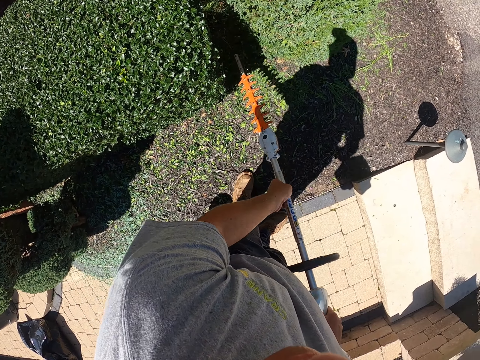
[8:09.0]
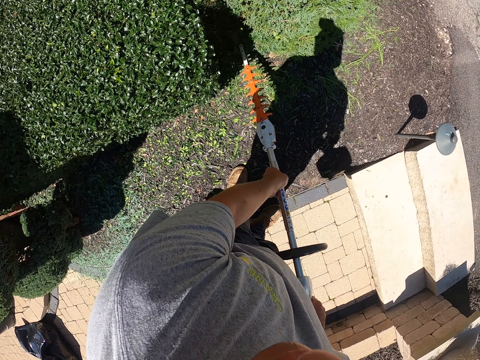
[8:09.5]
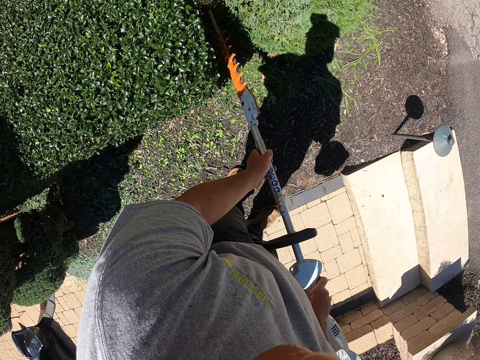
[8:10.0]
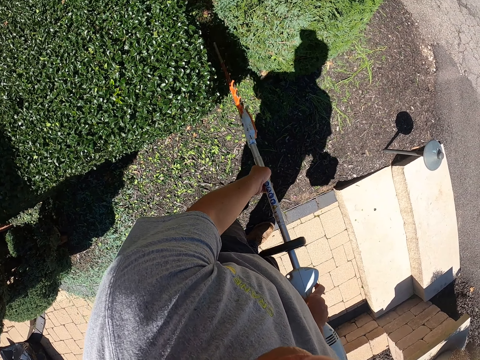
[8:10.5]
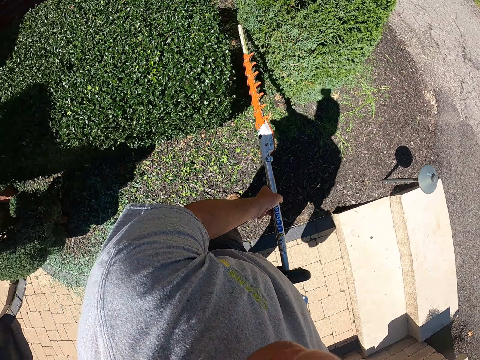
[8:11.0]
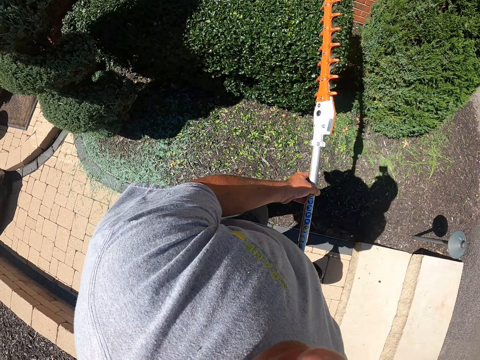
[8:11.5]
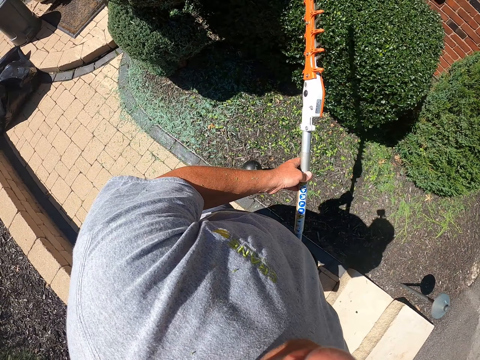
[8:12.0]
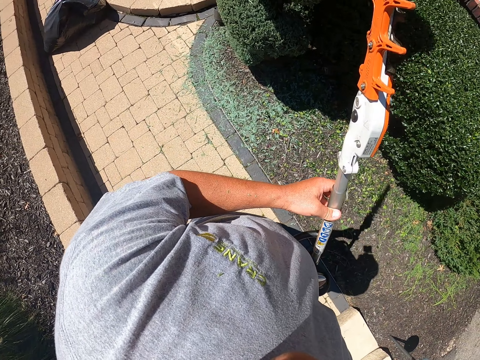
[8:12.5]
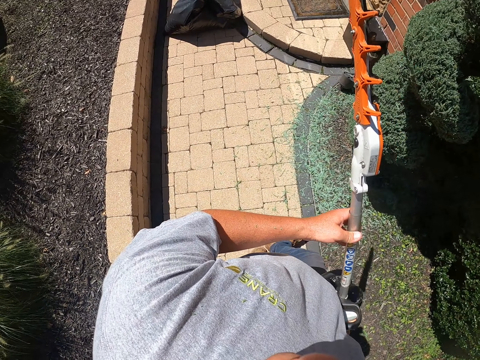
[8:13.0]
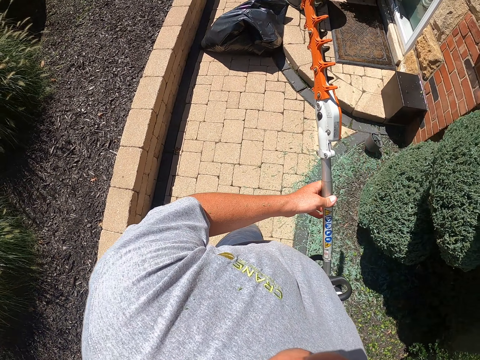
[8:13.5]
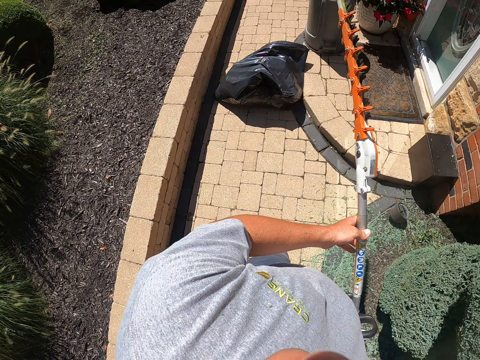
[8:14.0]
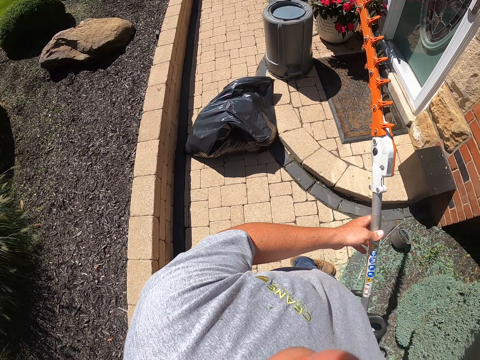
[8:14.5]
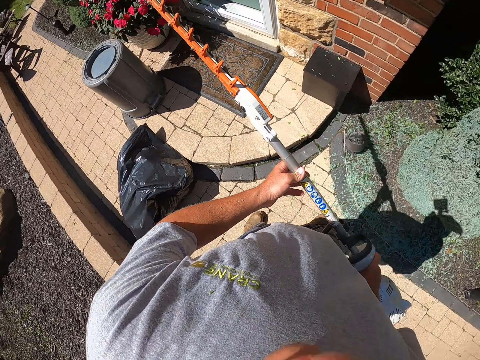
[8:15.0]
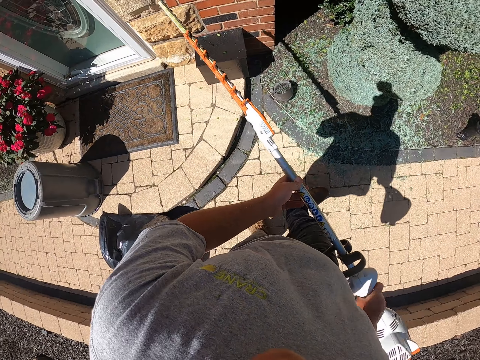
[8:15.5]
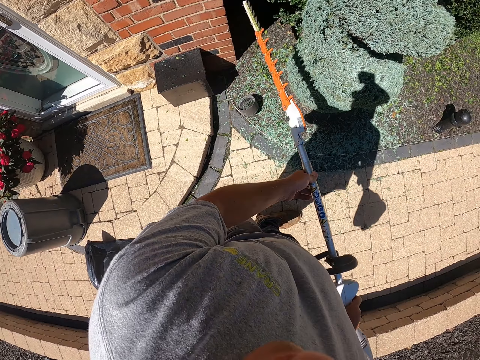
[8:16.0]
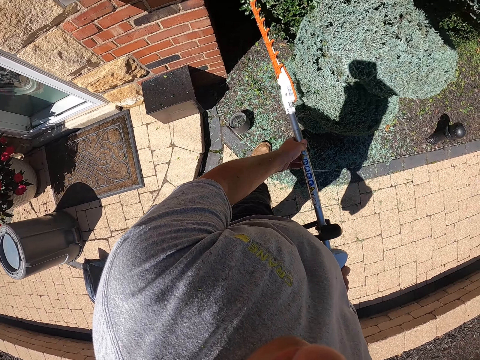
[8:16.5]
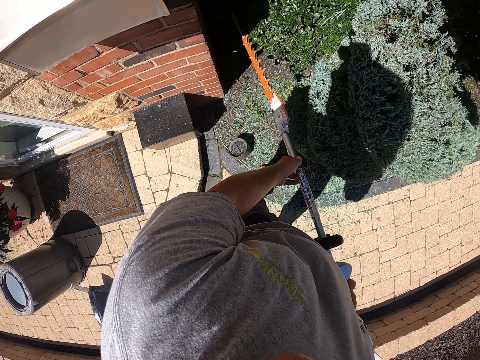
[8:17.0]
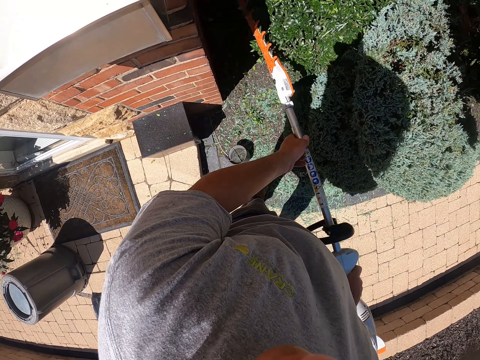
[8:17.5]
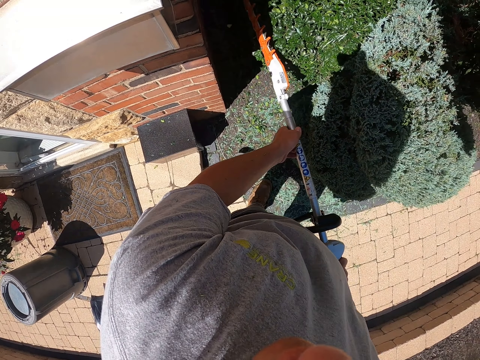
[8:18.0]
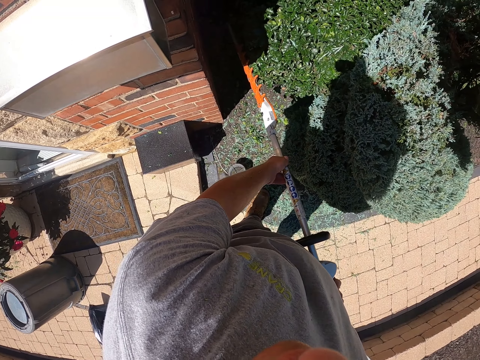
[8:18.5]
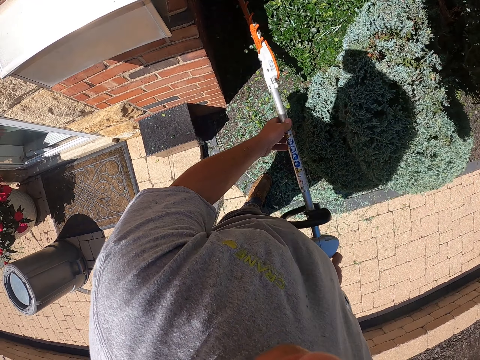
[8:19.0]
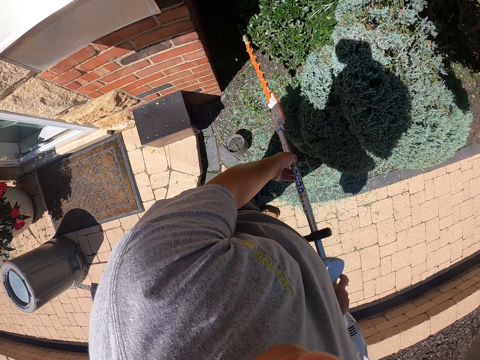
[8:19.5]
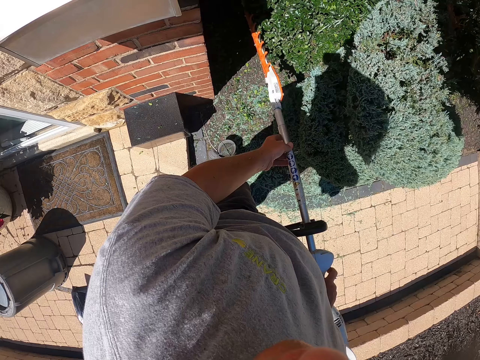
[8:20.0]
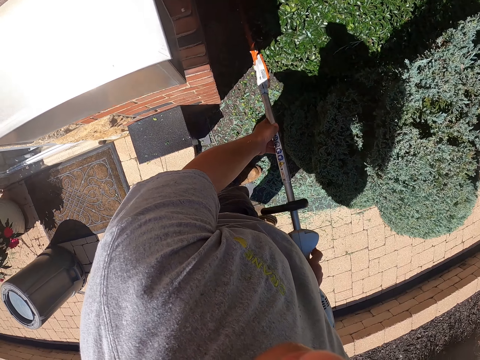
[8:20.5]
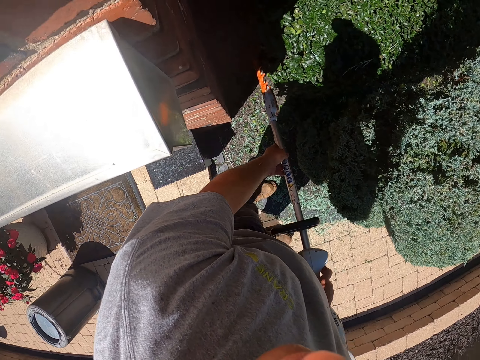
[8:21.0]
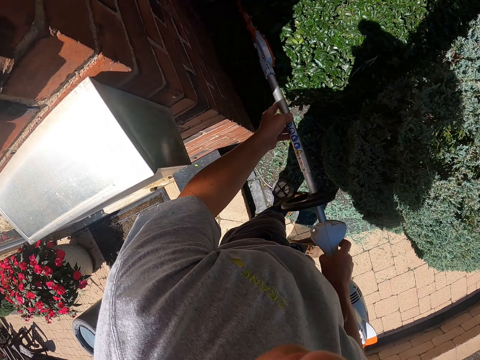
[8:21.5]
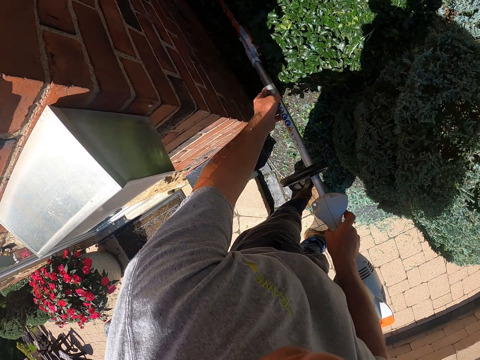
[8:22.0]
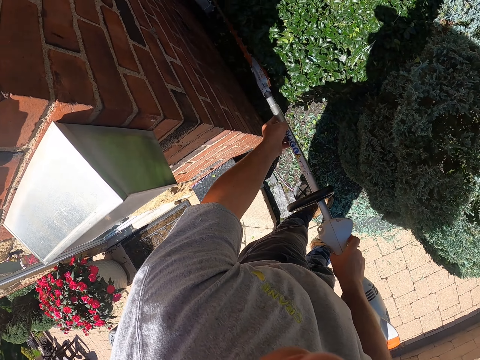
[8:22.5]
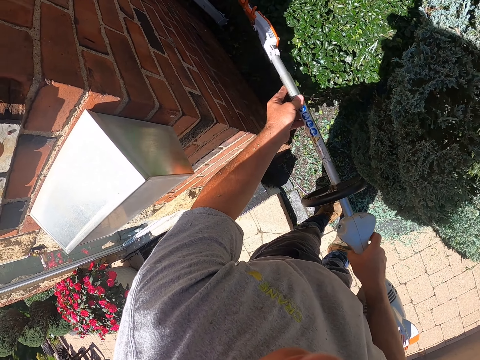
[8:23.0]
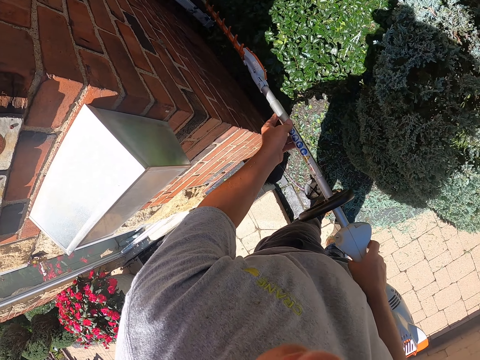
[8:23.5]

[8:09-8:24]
The camera wearer steps forward. They hold a hedge trimmer. They move the legs. They trim the flower with the hedge trimmer.

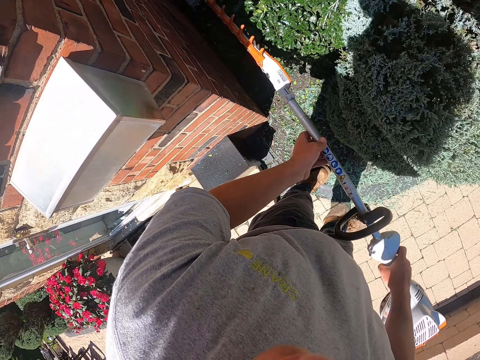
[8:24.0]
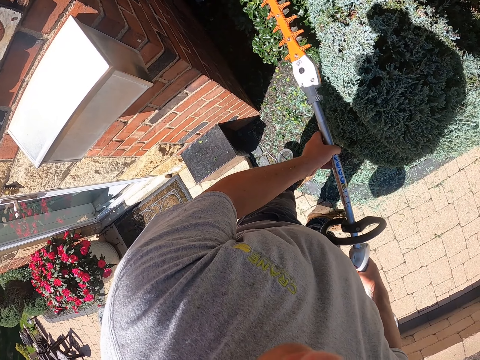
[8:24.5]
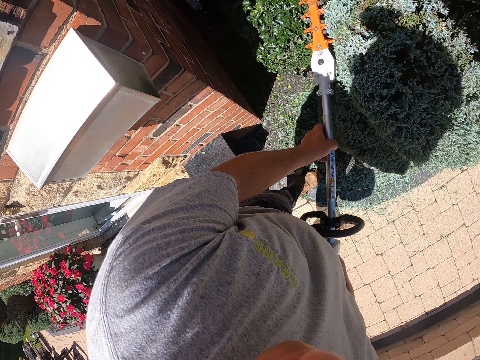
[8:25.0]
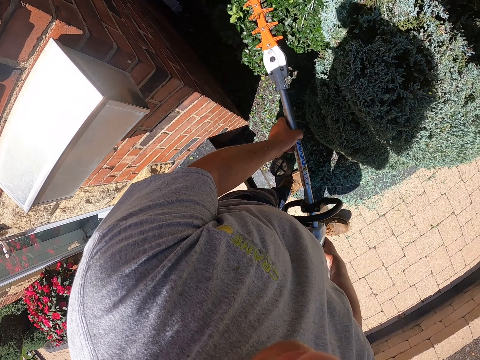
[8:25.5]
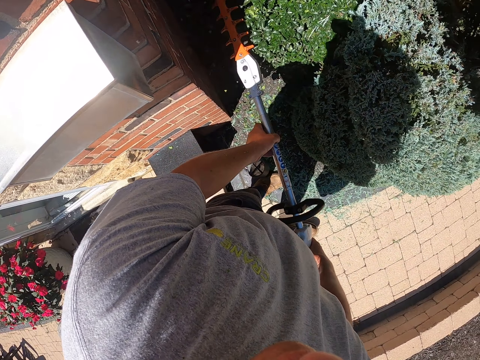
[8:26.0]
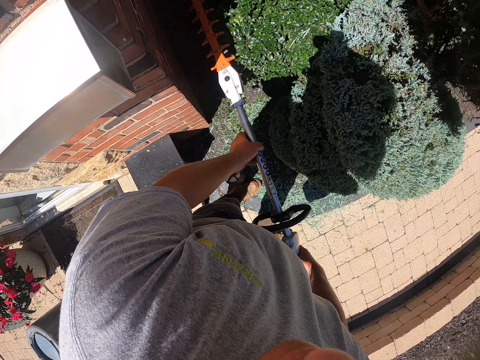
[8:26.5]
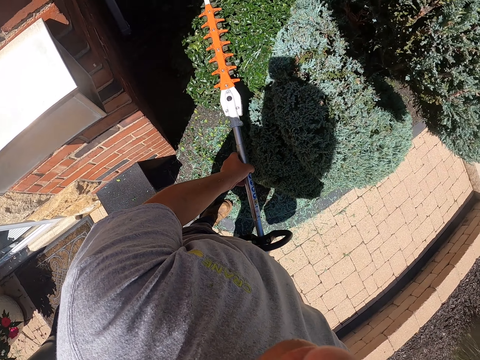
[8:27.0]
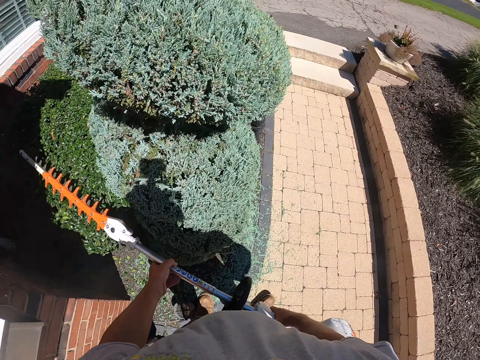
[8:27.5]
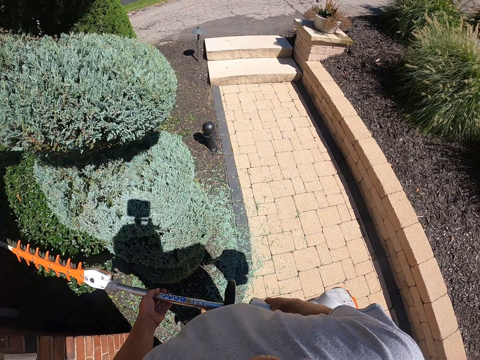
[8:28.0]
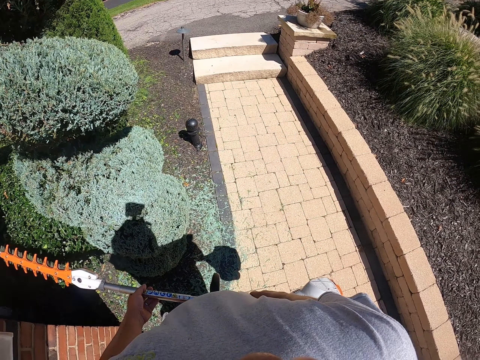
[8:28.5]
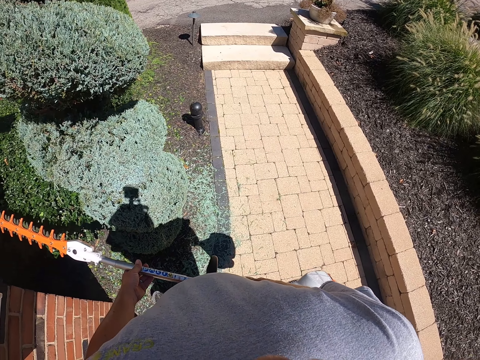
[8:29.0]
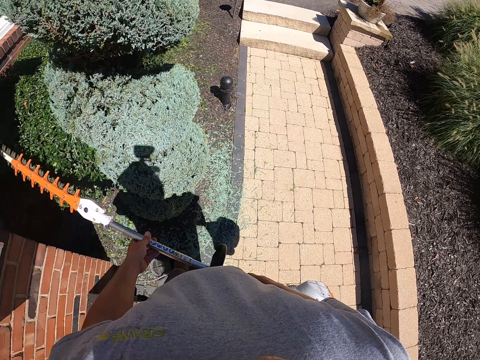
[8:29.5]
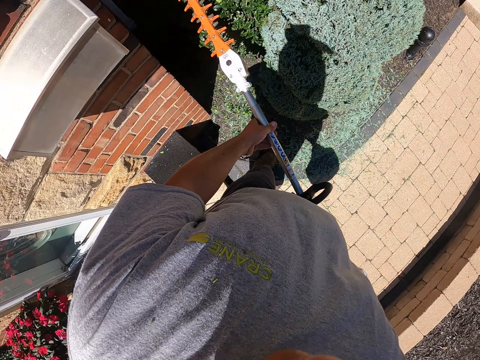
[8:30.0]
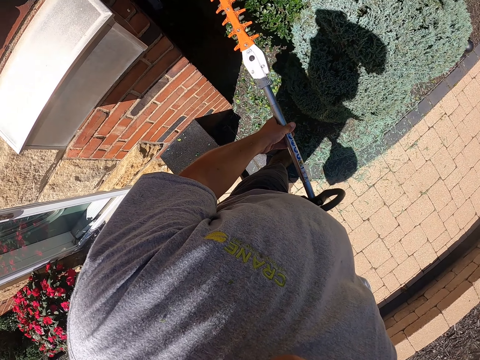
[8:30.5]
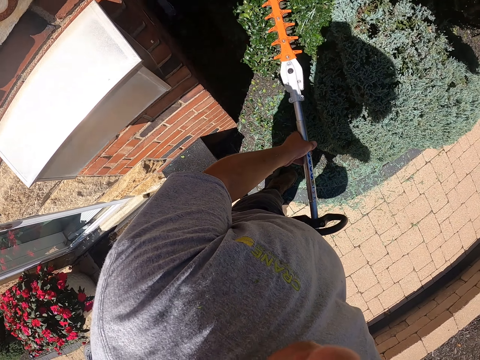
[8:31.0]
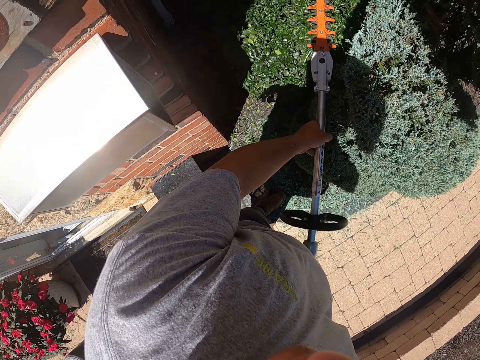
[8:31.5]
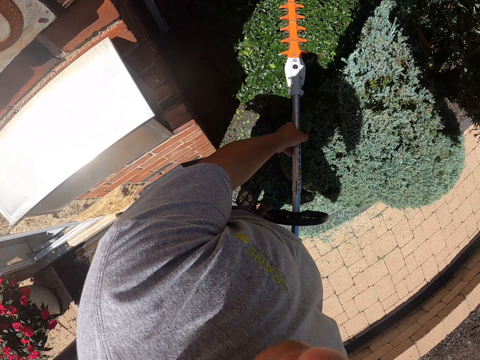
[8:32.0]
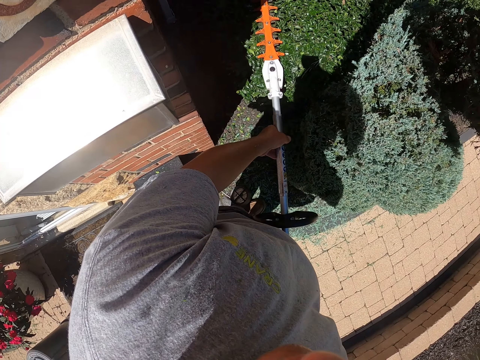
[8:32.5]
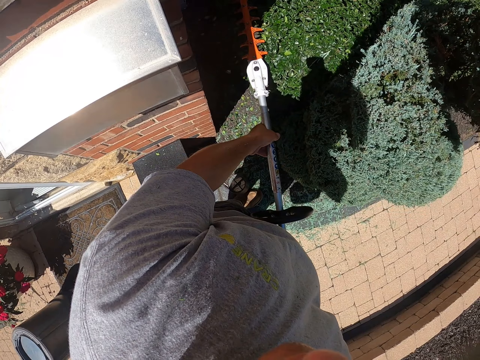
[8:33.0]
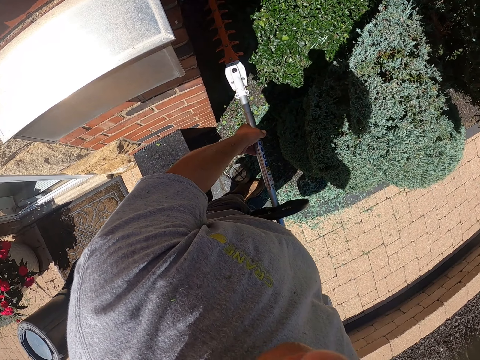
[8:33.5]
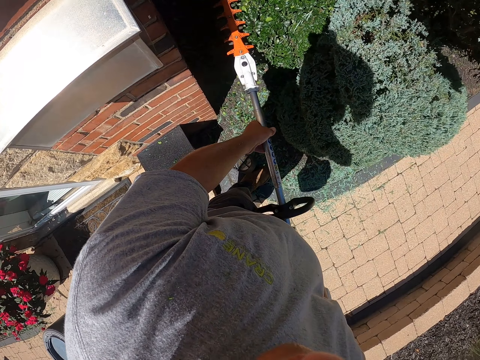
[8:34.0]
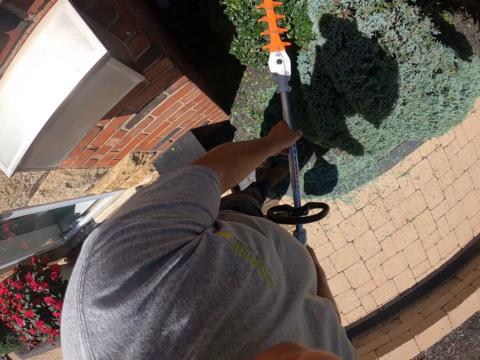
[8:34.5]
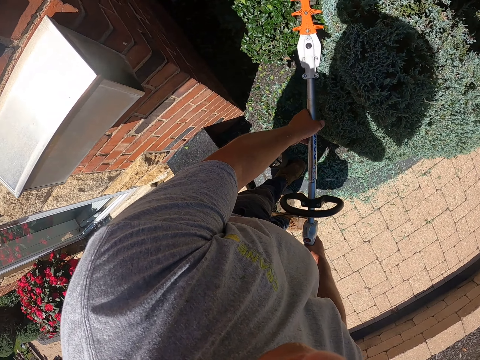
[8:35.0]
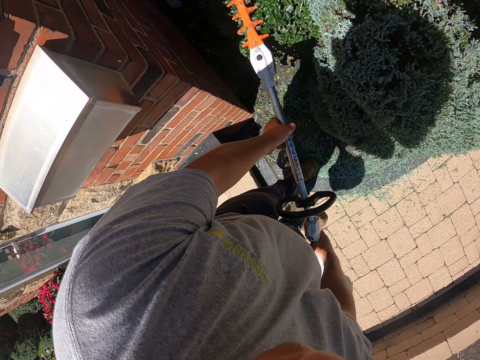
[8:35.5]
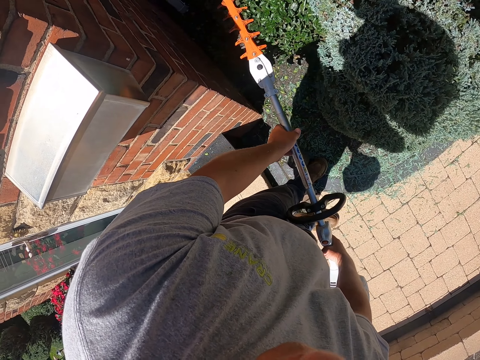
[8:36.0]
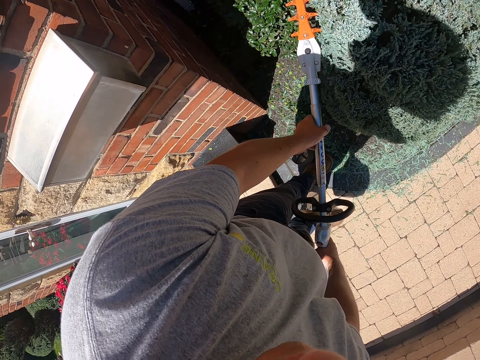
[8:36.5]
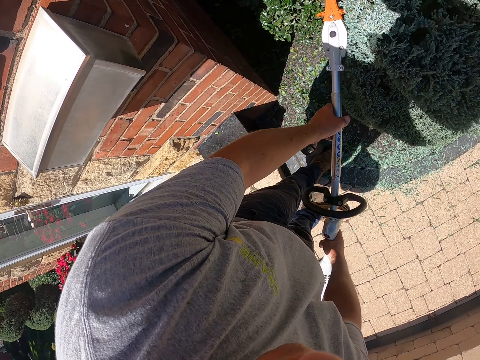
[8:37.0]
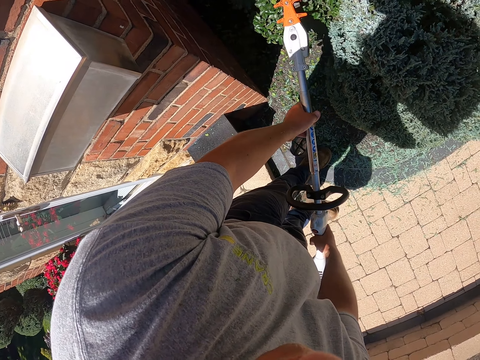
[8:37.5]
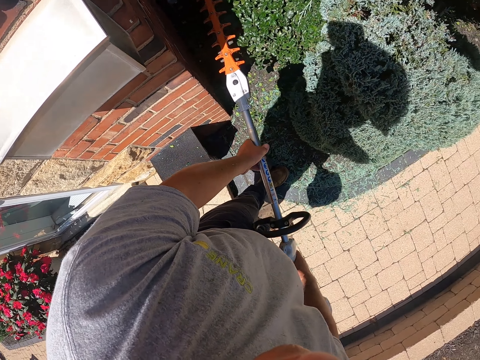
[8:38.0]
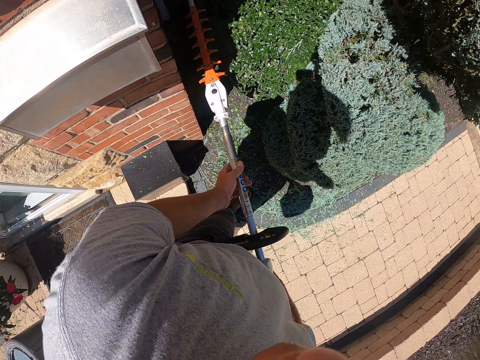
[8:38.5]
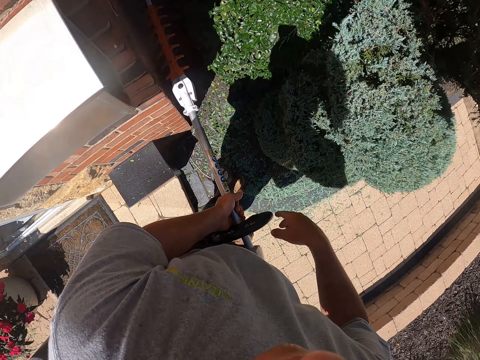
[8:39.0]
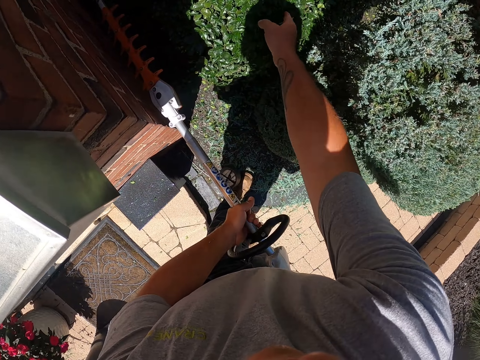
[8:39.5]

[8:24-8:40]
The camera wearer looks around. They trim the shrub. They touch the shrub.
